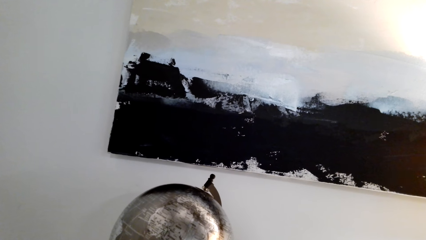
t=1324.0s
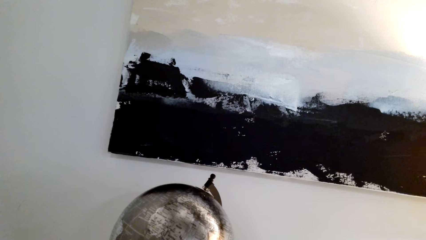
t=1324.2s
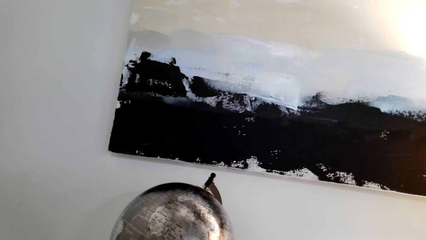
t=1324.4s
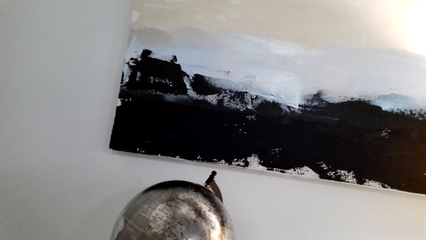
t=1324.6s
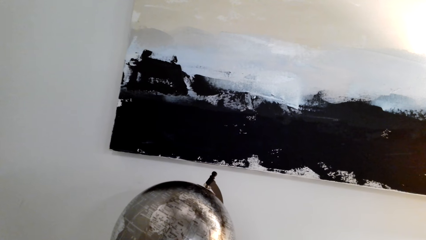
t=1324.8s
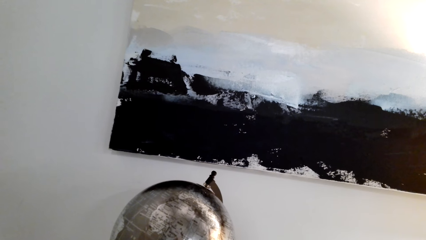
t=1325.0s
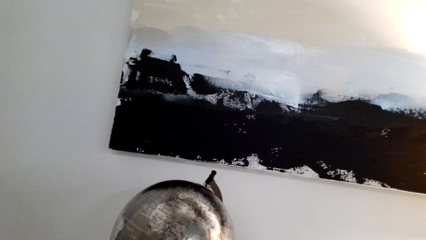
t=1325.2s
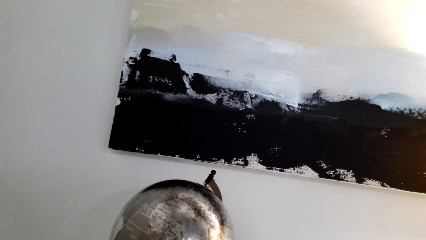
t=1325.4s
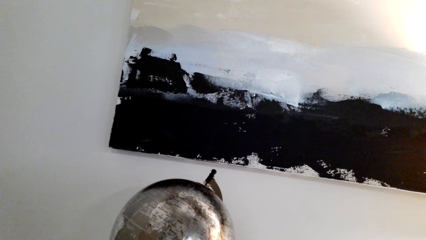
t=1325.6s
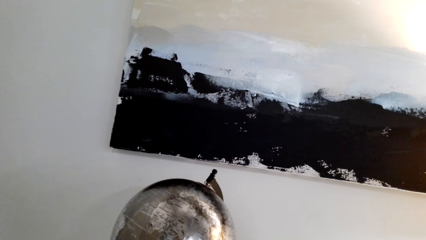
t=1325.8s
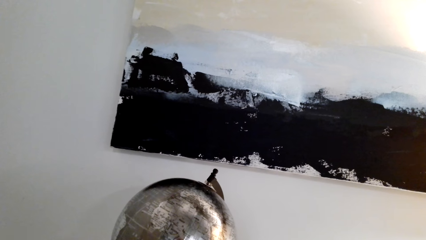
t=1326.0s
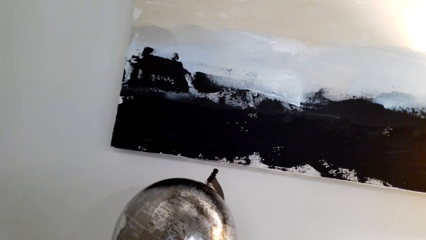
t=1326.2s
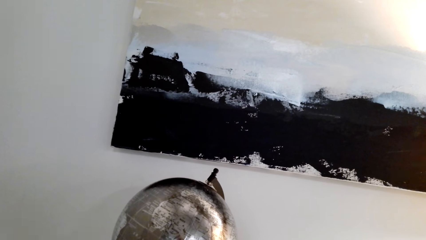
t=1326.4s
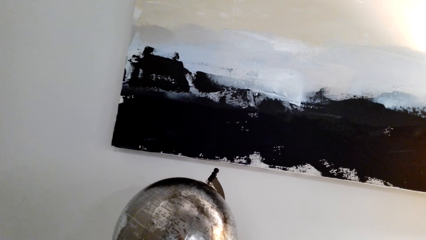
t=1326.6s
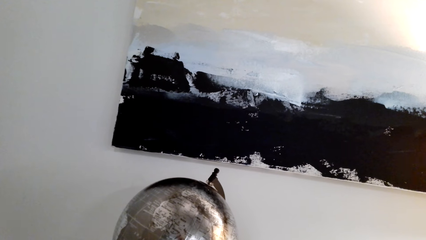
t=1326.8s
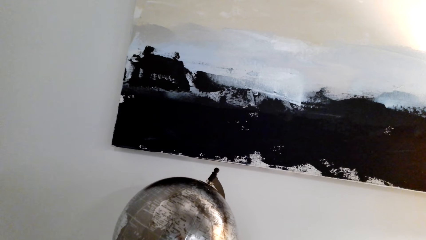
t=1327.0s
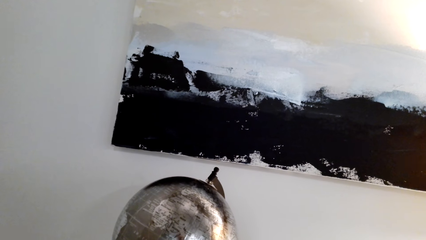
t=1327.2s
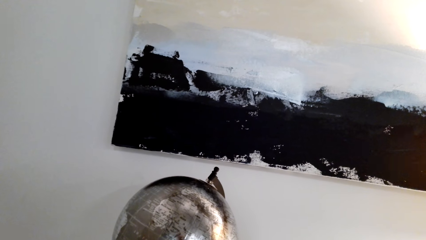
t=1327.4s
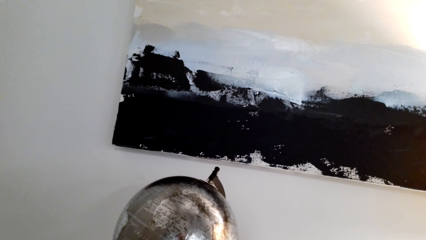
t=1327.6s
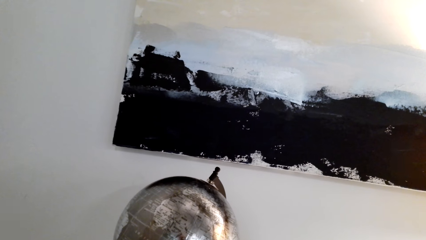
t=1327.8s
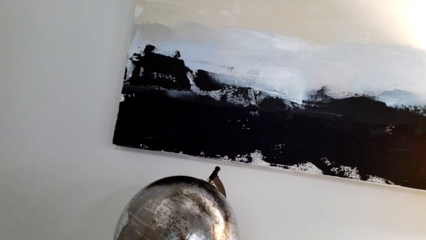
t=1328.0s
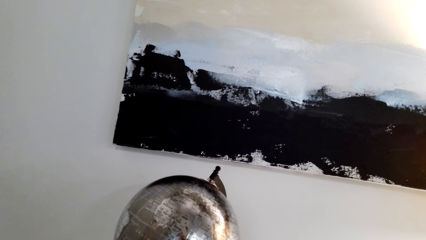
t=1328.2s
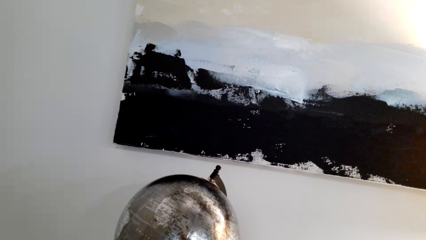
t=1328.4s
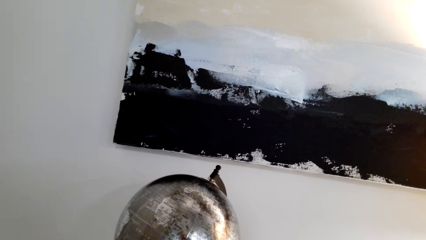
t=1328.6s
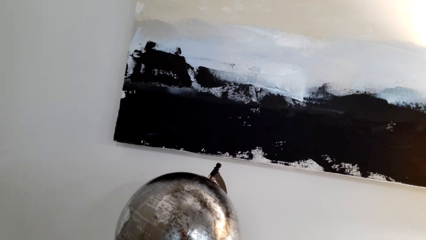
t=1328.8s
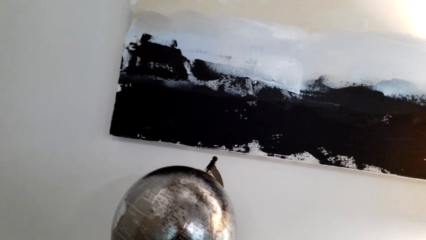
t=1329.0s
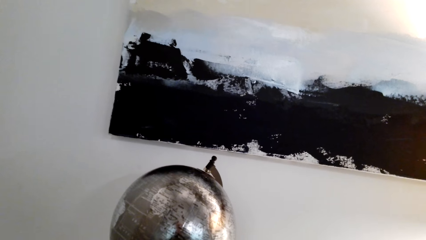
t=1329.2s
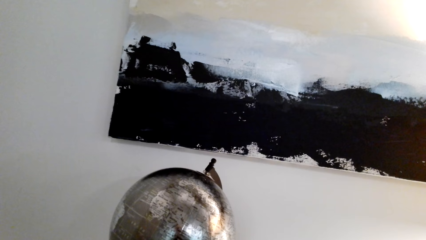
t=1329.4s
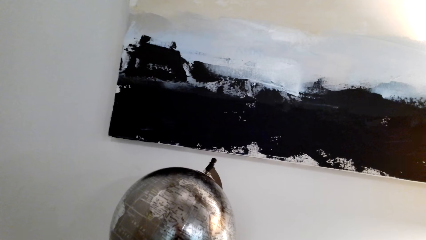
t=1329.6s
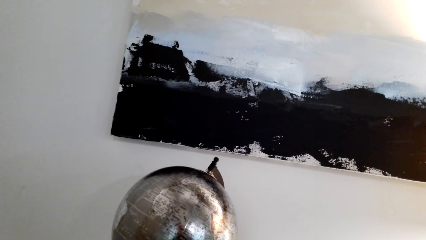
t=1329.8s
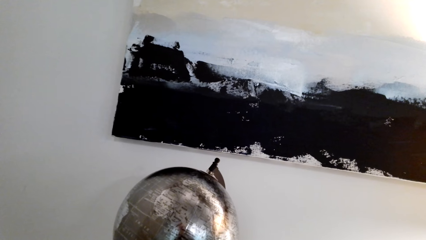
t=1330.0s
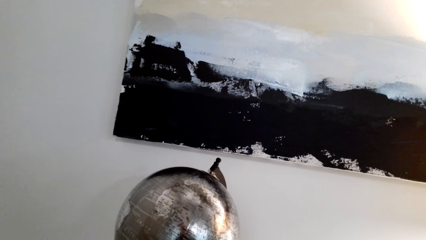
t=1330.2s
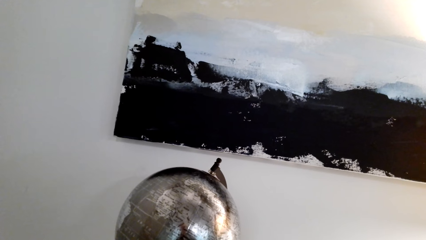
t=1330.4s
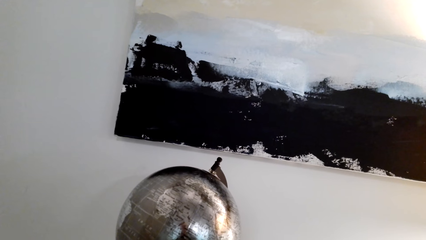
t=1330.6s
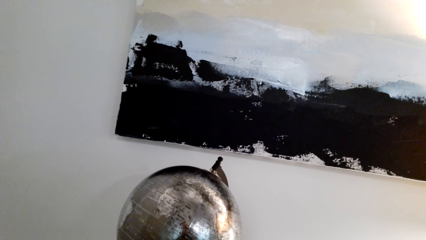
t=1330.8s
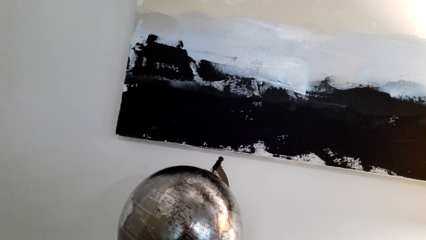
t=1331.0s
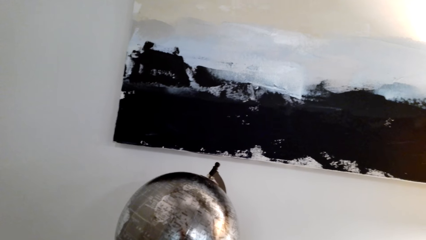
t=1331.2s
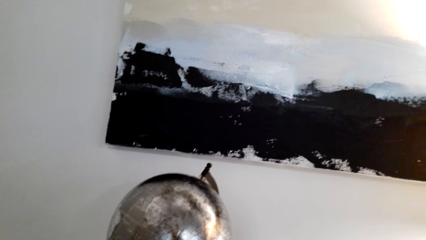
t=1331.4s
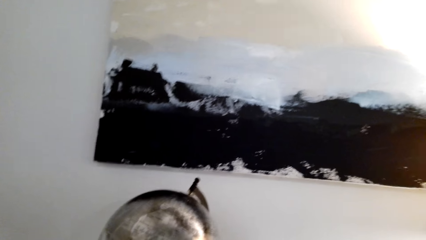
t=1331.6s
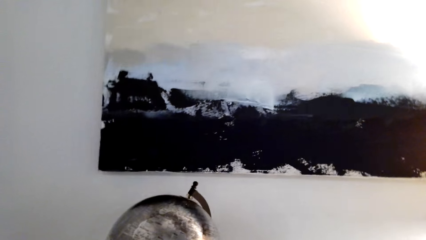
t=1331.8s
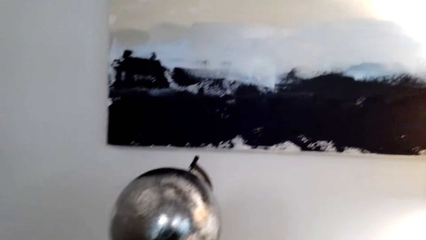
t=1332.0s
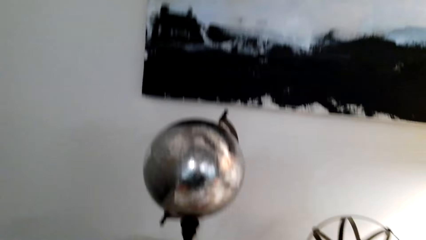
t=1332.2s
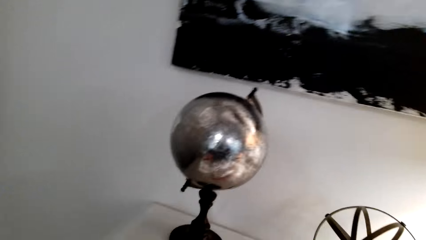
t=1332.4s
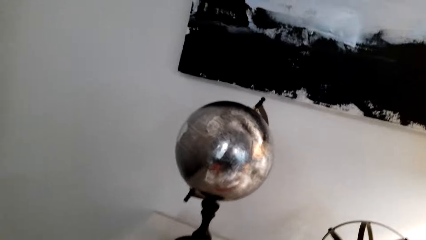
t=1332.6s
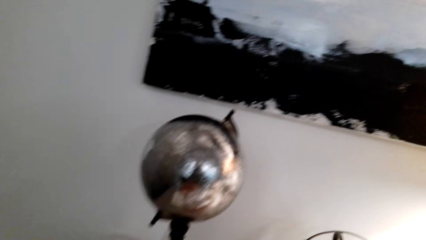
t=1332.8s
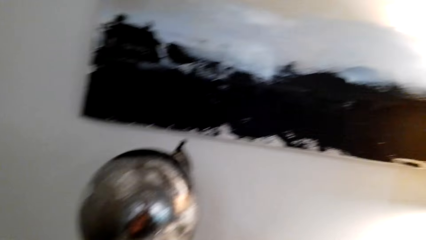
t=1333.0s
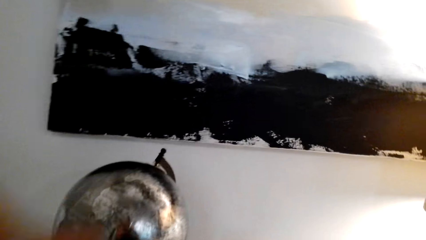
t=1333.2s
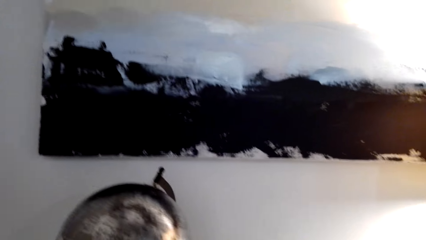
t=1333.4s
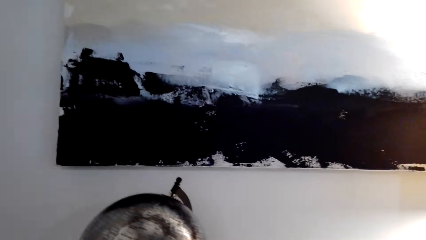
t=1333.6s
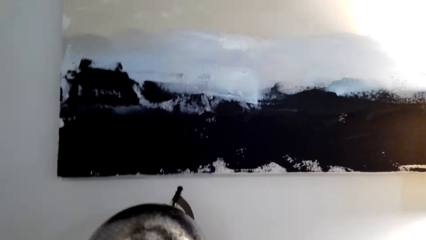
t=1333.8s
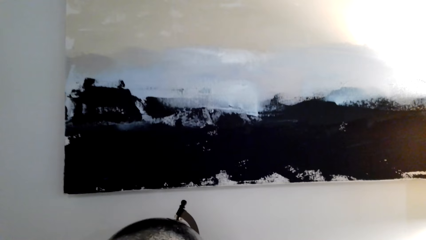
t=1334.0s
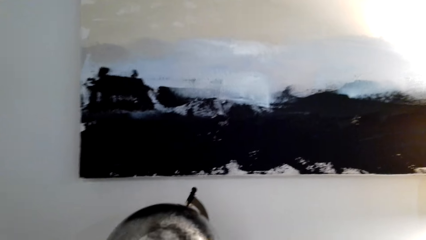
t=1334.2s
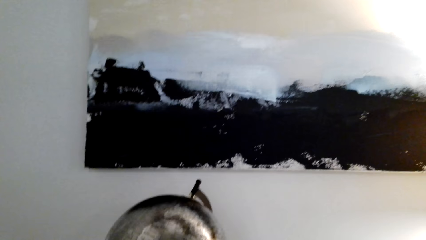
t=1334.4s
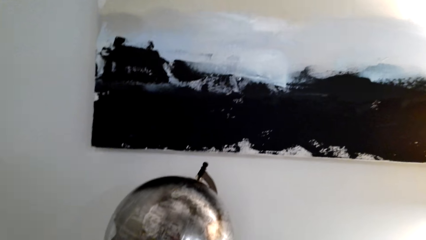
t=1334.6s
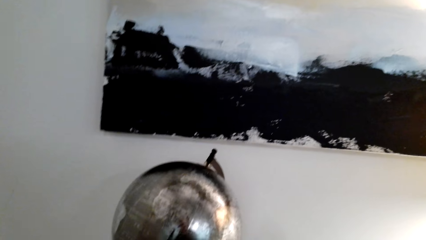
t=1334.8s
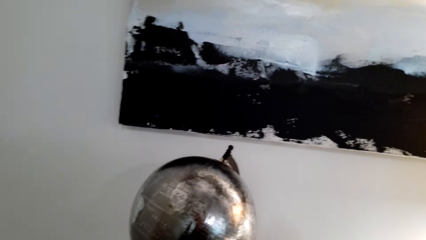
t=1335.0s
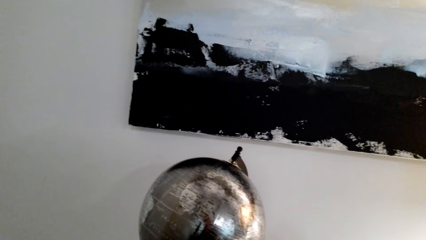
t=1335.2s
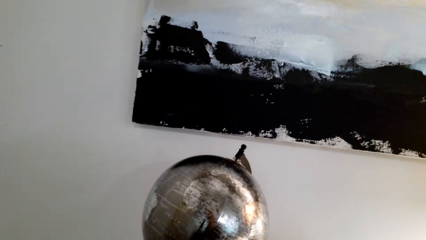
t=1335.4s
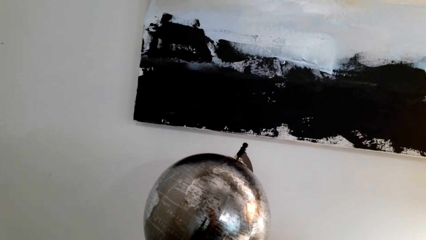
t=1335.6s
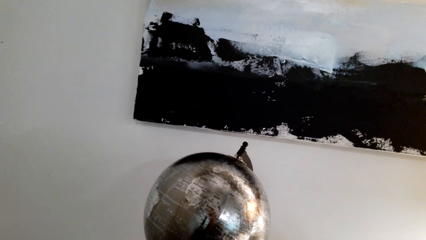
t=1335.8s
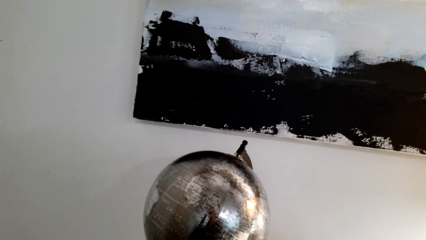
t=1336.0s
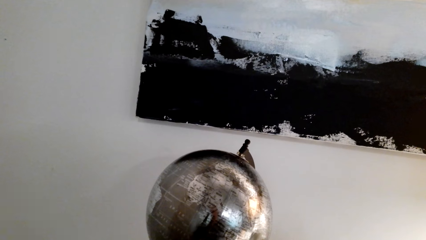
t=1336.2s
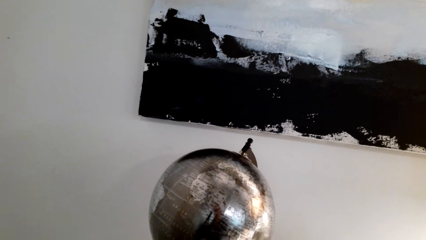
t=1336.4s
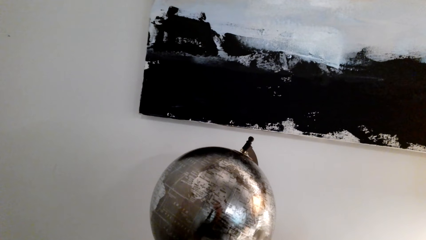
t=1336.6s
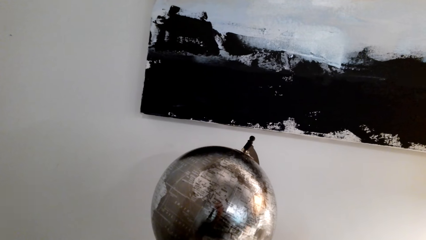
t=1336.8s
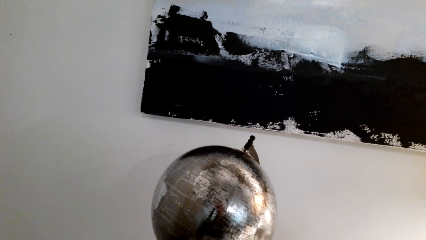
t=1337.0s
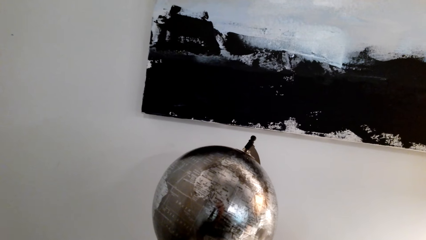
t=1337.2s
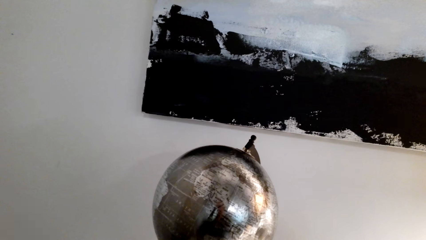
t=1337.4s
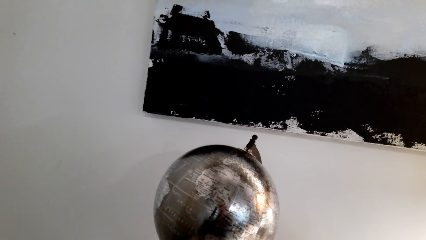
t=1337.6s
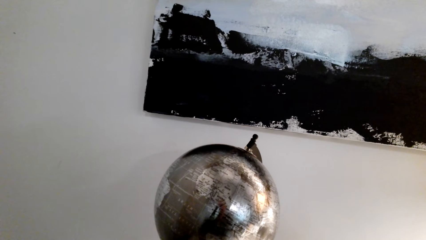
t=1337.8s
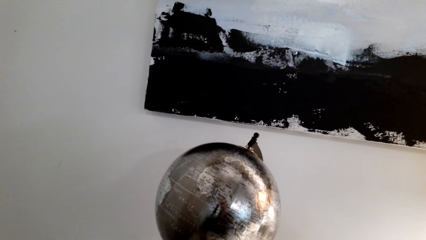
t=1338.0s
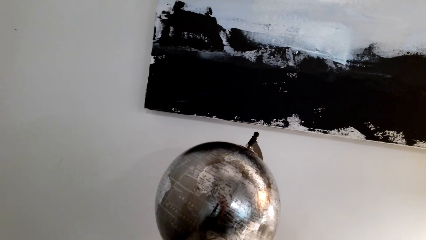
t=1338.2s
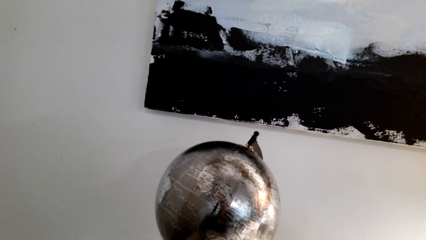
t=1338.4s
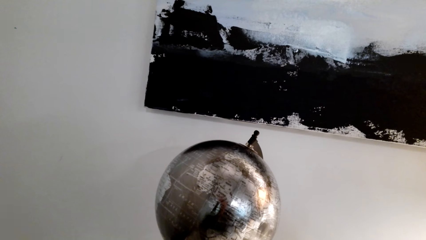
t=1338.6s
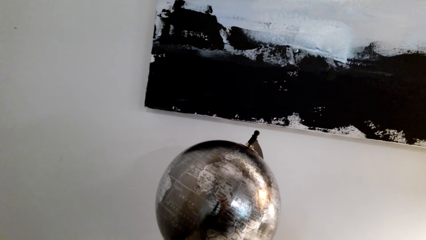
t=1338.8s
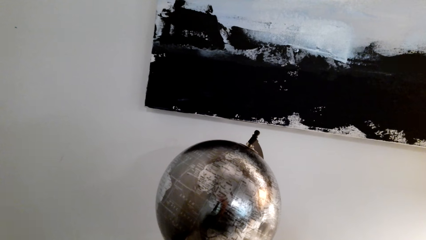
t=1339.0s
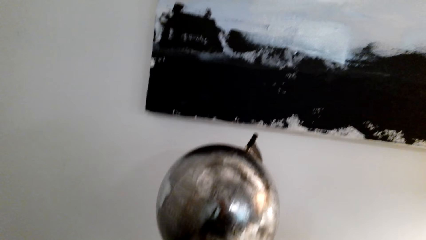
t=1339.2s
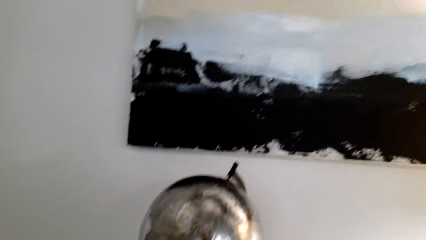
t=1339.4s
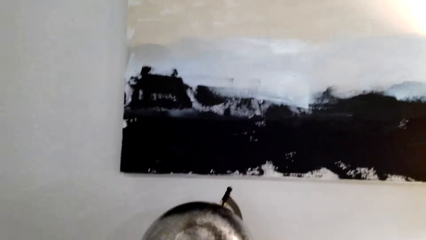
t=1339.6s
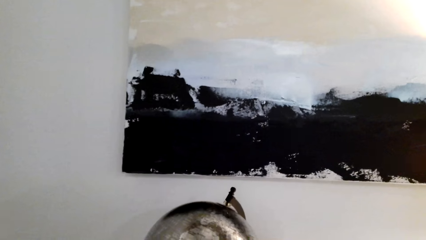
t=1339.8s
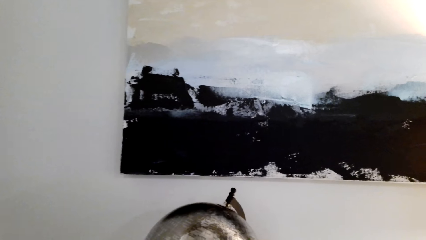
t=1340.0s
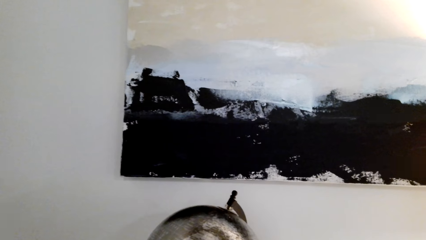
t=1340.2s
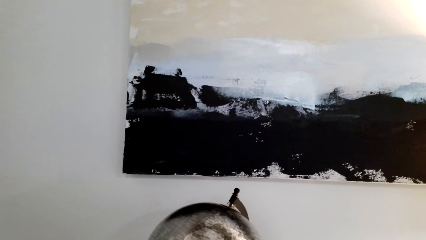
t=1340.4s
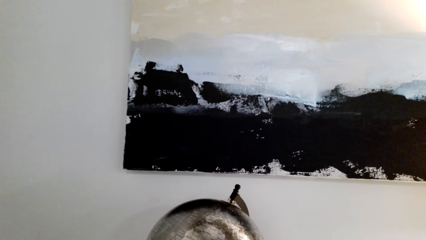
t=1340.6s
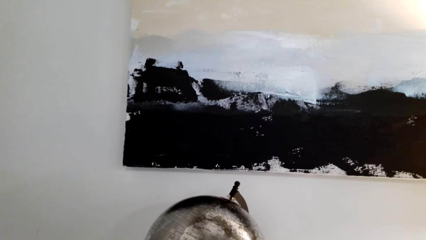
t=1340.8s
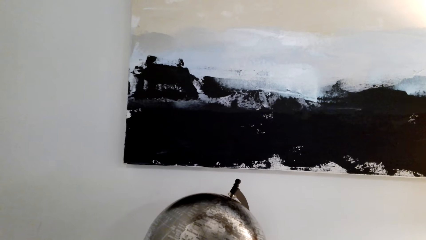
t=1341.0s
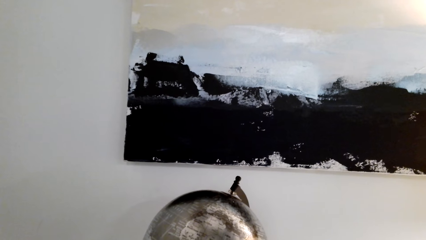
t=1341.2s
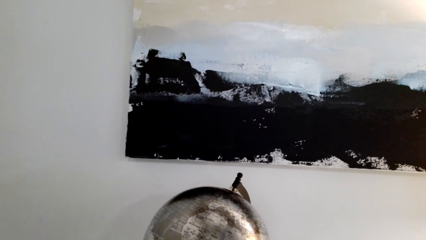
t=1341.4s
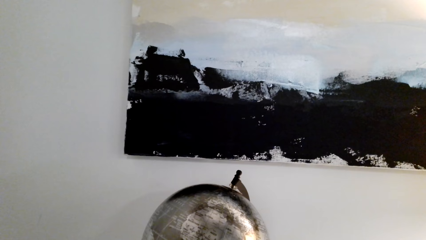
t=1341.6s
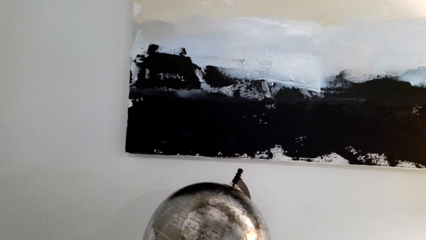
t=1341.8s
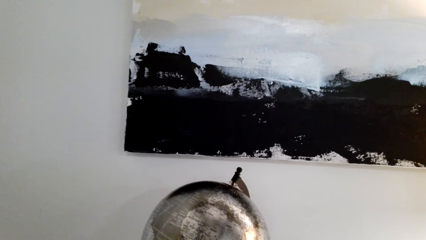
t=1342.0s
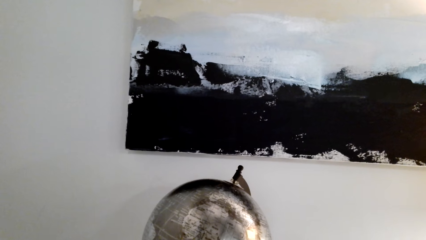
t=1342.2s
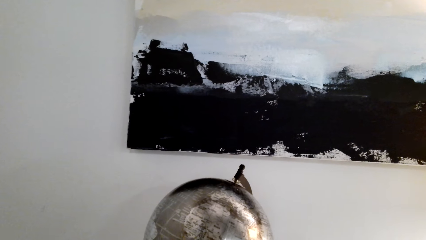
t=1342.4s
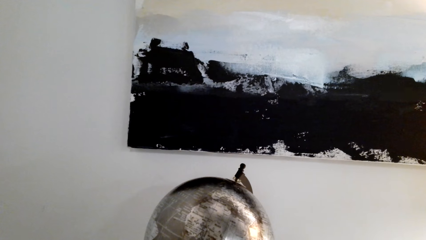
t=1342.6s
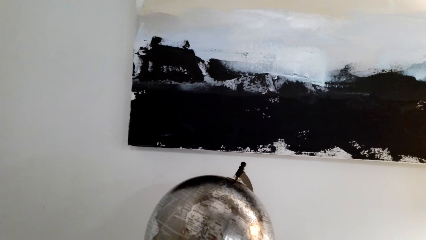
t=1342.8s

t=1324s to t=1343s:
The camera wearer looks. They speak. They look at the painting on the wall.
